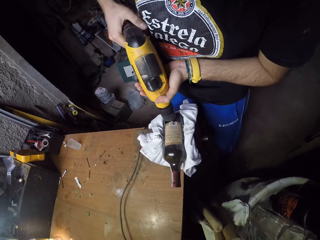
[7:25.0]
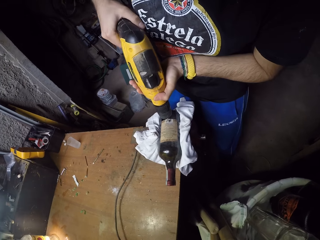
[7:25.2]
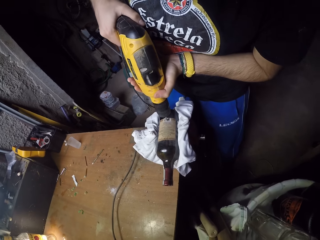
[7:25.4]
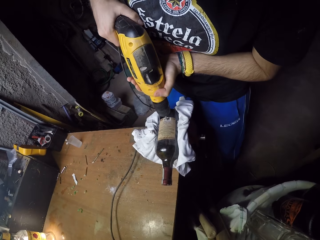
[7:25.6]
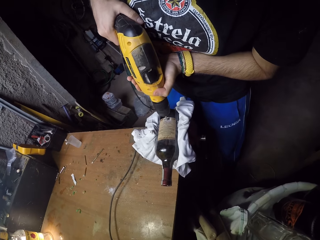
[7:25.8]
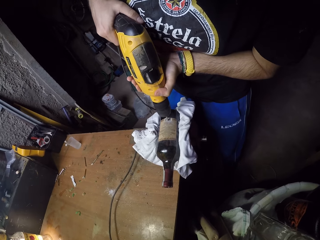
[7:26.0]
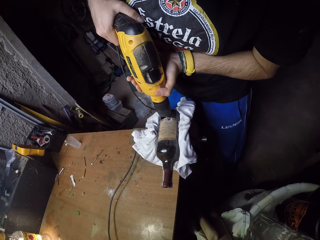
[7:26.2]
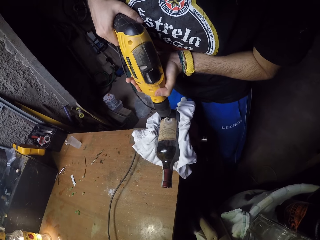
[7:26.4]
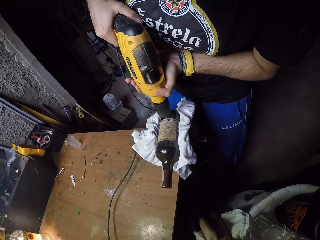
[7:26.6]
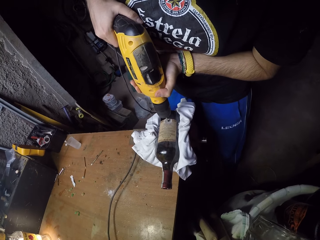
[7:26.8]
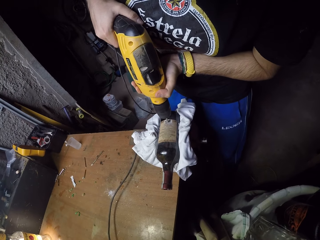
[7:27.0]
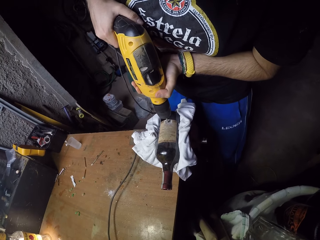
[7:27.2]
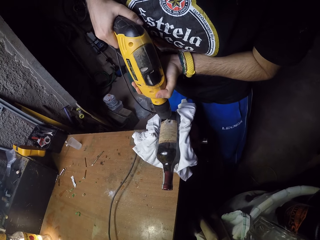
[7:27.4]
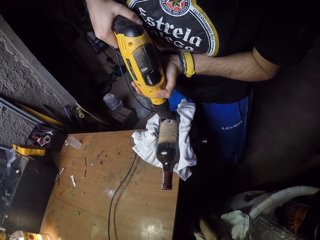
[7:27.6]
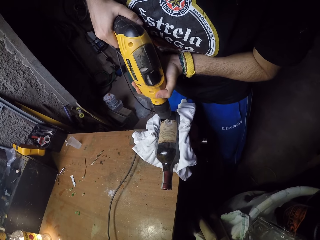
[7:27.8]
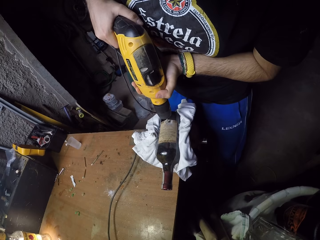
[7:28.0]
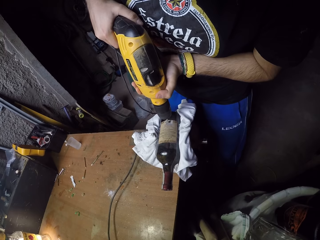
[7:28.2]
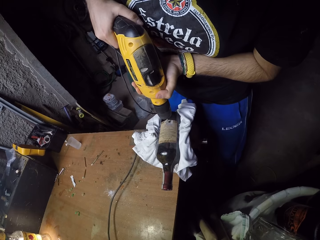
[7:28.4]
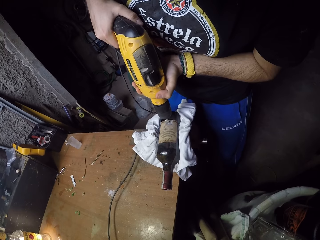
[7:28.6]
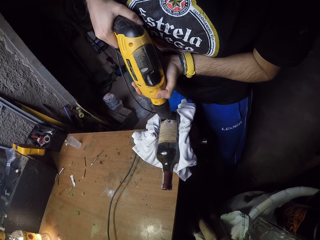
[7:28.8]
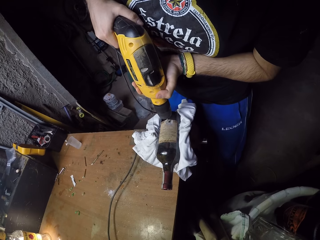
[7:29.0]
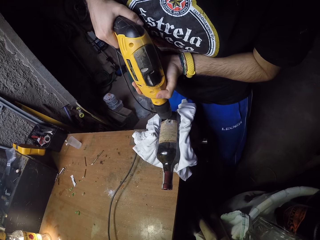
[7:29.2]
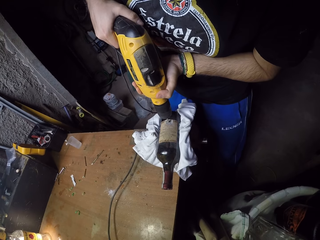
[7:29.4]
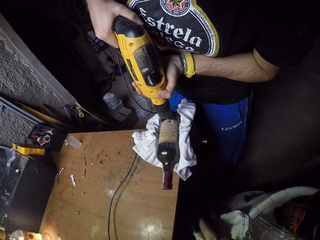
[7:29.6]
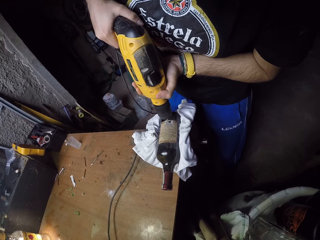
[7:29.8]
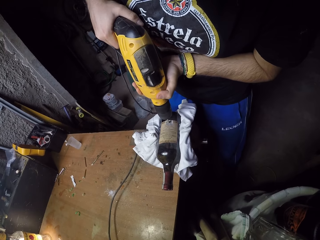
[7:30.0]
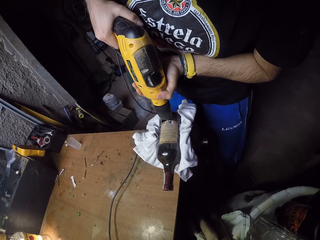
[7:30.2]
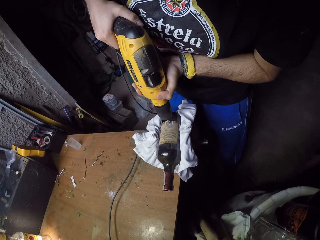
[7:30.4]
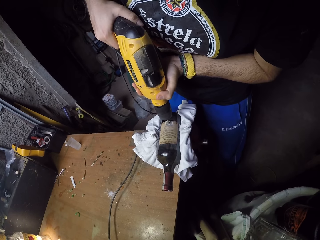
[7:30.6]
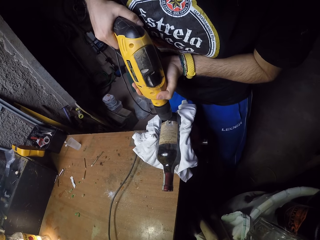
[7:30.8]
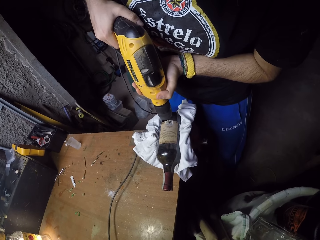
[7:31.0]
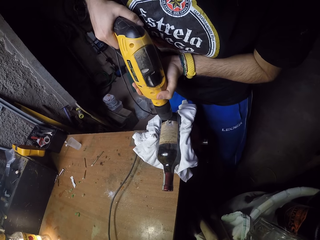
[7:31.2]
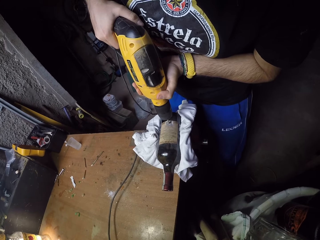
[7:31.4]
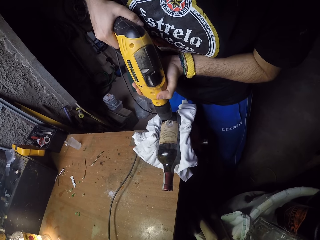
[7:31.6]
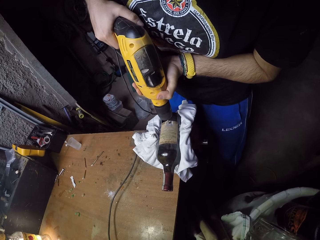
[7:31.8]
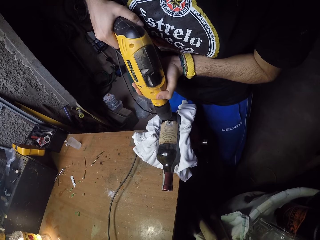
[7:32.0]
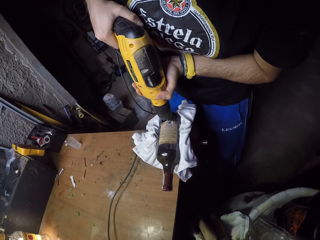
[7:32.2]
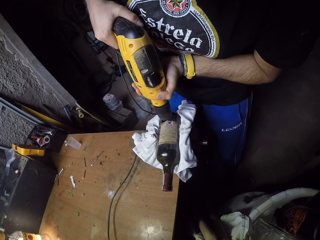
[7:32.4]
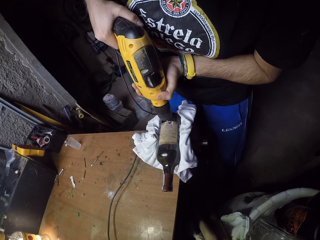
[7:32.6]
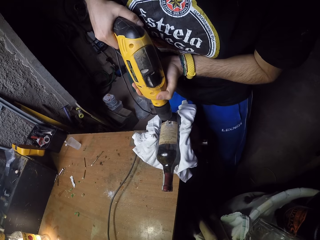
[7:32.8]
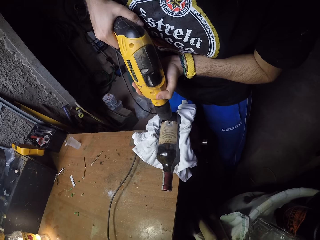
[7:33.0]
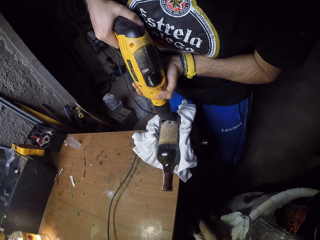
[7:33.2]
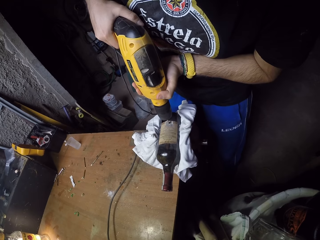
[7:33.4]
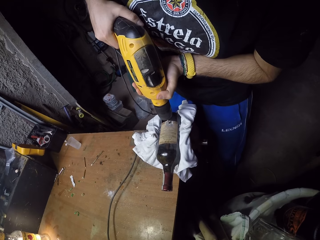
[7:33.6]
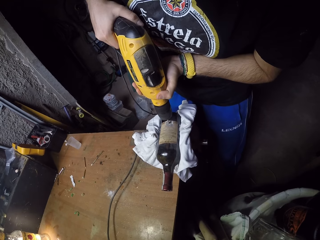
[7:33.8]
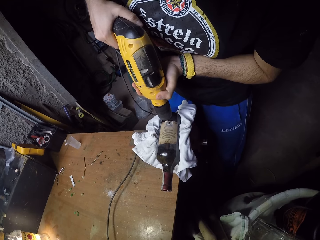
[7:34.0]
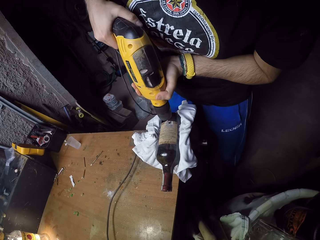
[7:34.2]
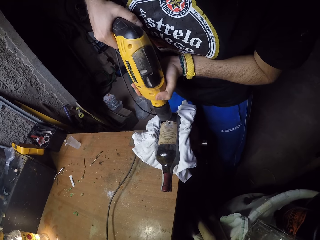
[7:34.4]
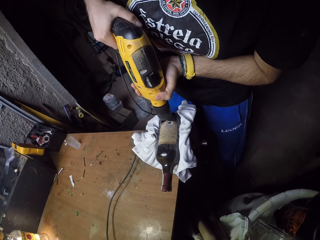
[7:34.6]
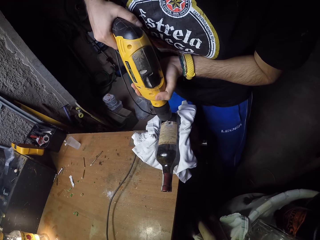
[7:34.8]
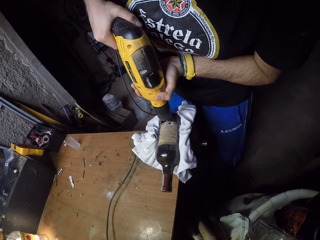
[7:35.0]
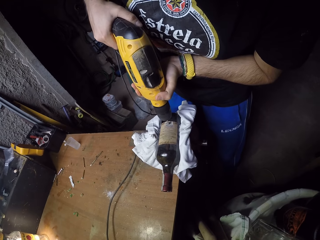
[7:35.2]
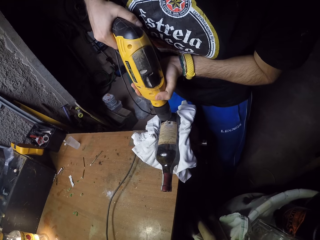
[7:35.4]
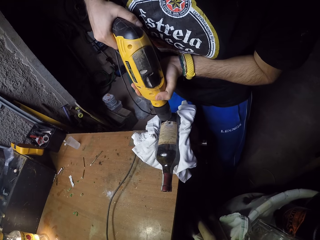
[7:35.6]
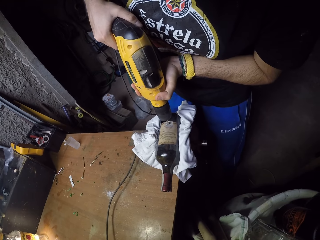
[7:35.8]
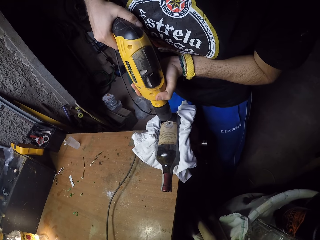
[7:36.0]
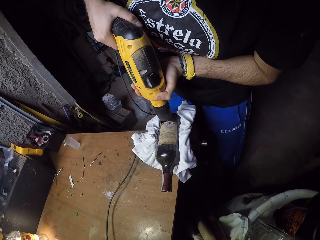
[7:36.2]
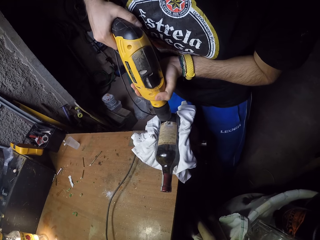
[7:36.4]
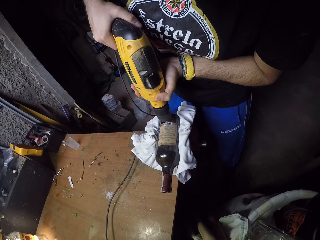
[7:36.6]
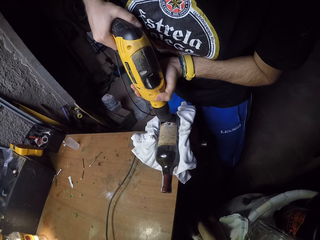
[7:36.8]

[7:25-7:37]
The camera wearer drills the bottle on the table with the drill in both hands.

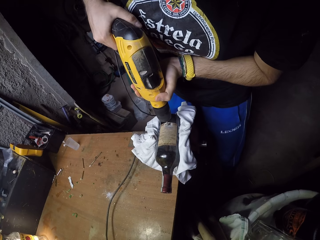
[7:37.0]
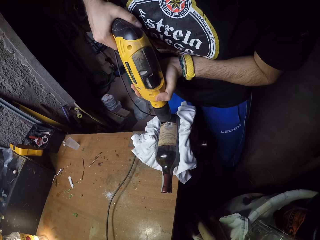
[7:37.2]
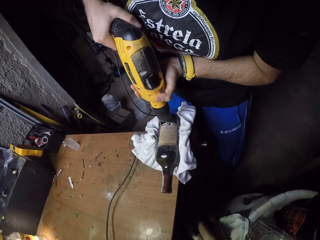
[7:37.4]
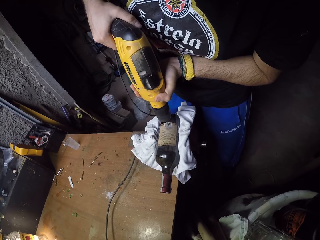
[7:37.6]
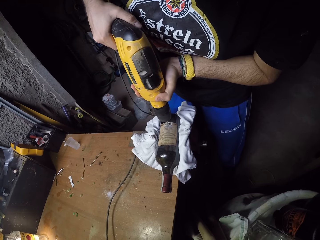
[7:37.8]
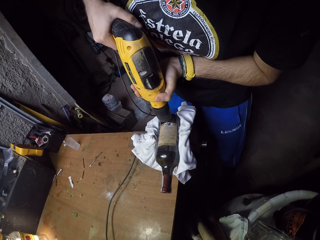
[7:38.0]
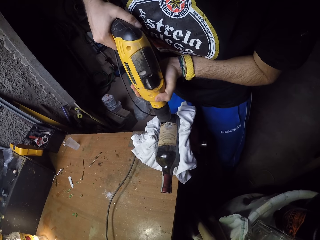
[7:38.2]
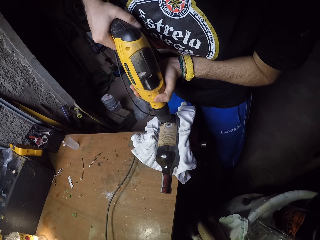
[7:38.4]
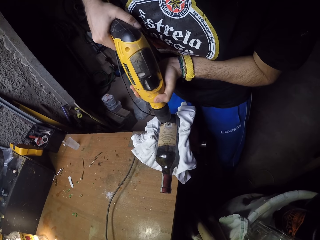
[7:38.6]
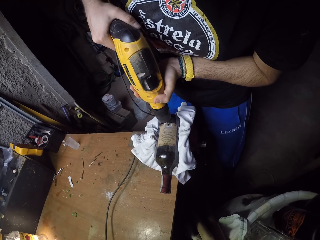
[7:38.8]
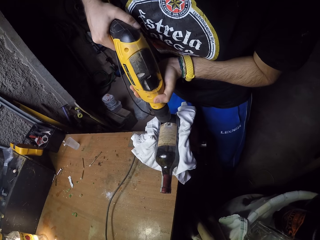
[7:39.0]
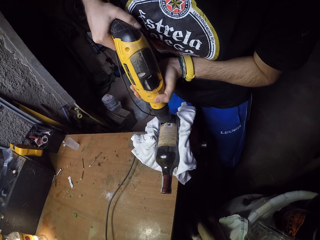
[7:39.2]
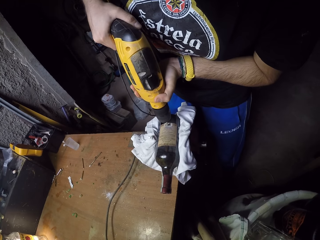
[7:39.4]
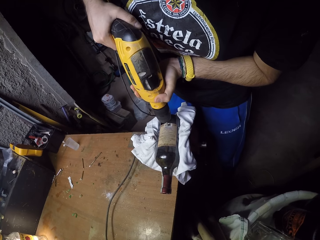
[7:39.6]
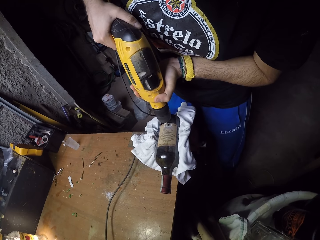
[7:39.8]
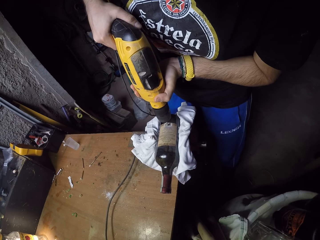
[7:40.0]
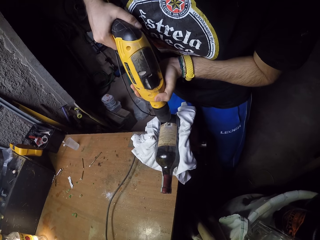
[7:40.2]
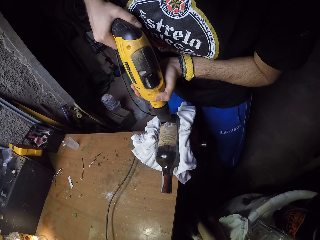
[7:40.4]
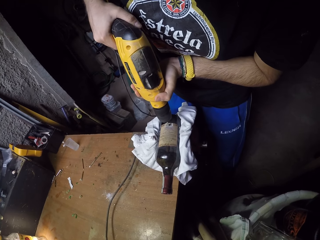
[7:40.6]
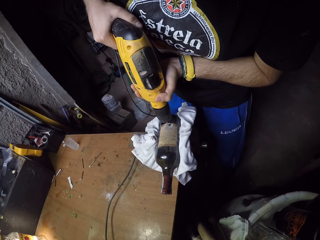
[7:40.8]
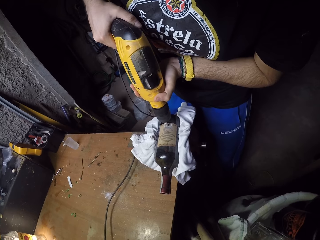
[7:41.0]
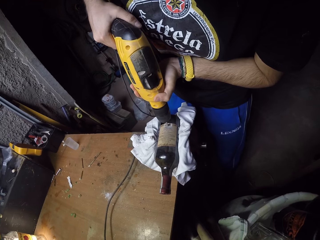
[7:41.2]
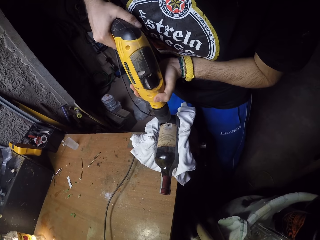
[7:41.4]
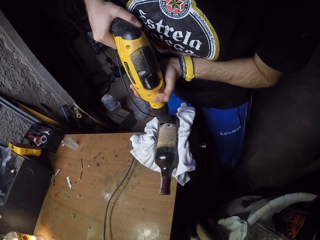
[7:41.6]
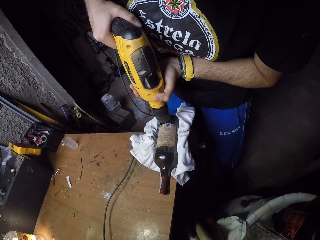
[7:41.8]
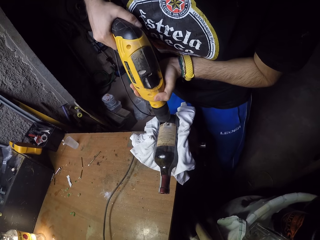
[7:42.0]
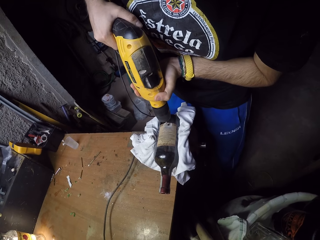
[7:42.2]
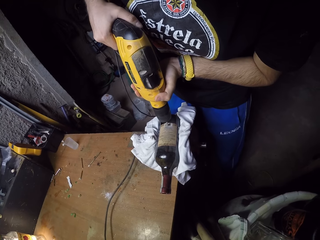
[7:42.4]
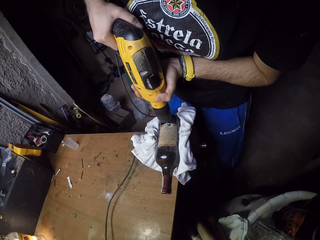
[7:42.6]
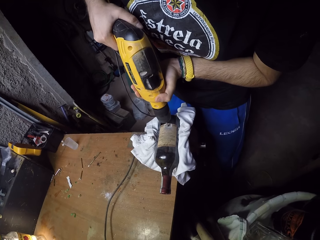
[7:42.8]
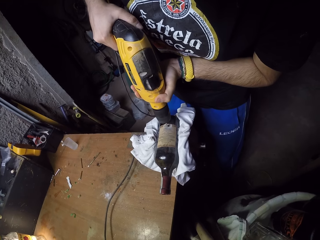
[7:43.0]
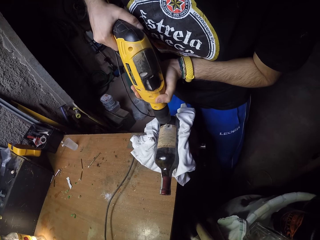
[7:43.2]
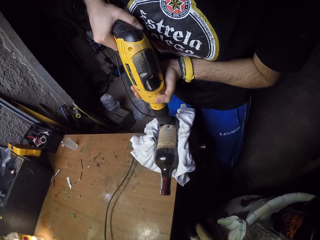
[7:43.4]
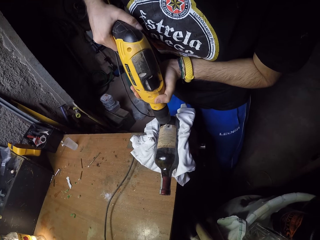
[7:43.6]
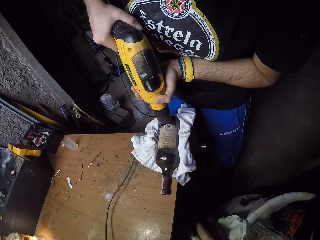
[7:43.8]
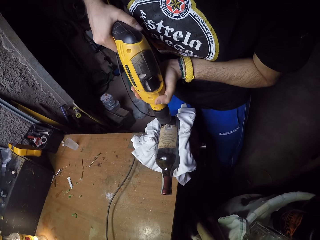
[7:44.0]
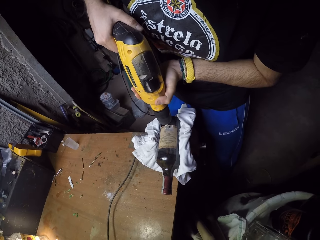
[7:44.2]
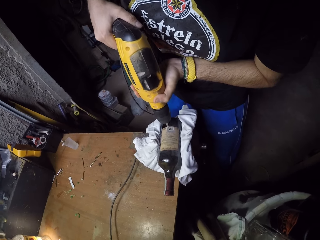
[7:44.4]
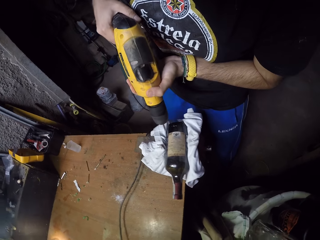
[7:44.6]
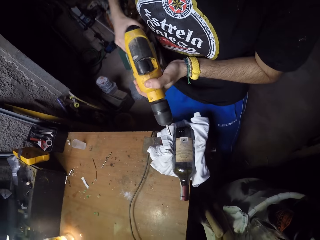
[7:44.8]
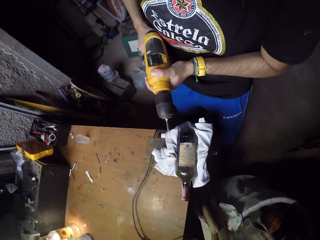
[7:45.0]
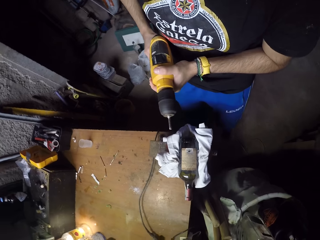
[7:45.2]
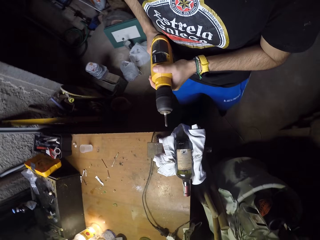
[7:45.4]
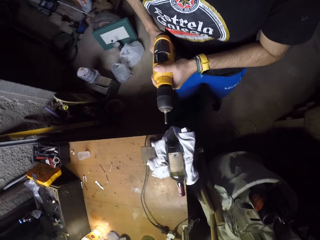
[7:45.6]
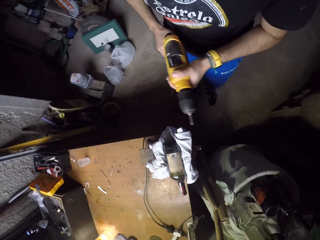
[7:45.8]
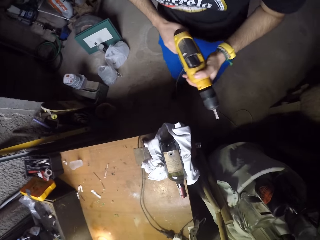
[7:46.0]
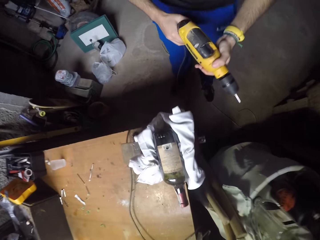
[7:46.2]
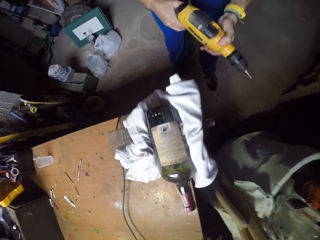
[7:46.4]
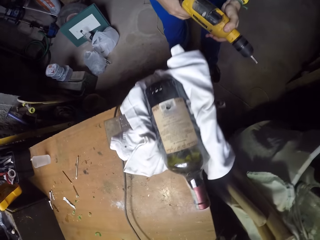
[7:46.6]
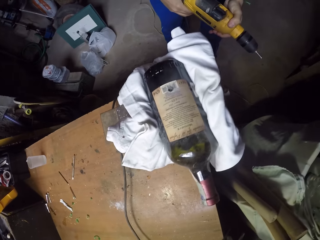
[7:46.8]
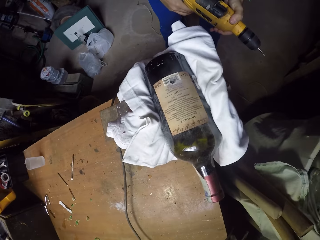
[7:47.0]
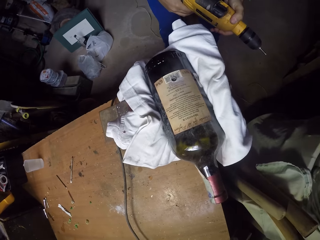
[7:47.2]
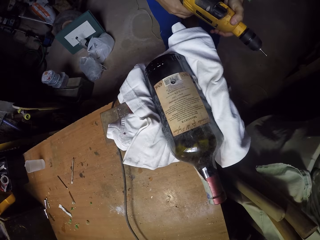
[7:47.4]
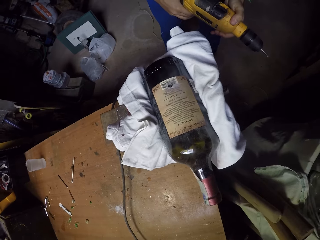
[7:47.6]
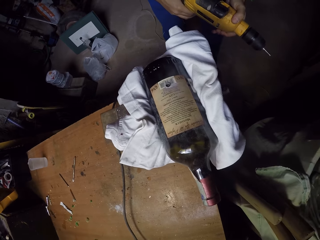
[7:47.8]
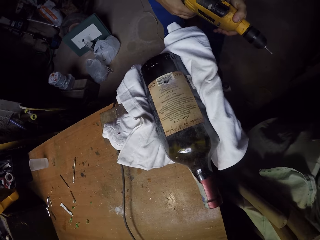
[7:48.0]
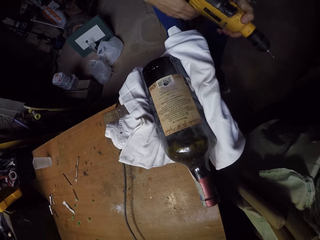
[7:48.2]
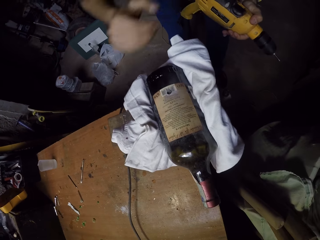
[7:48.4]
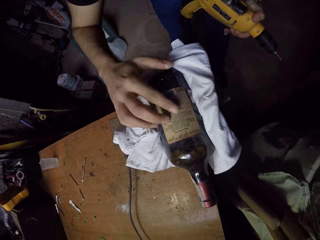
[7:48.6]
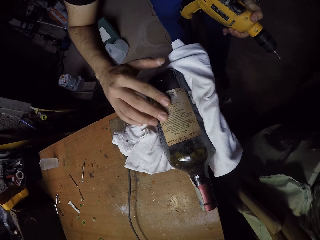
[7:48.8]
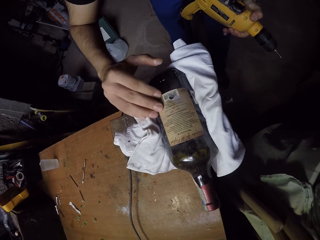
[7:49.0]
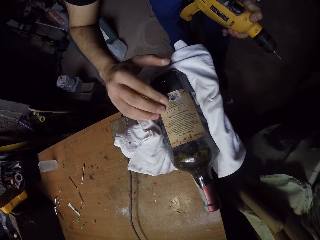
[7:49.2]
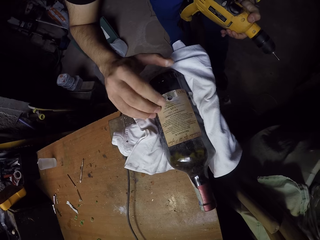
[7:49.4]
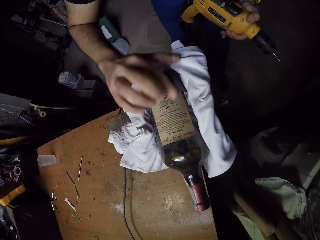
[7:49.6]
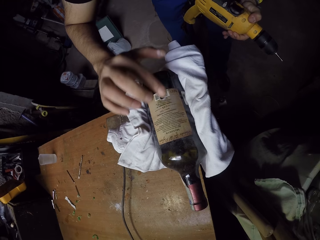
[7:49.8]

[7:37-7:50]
The camera wearer removes the drill from the bottle with both hands. He looks closer. He rubs the bottle with his right hand.
